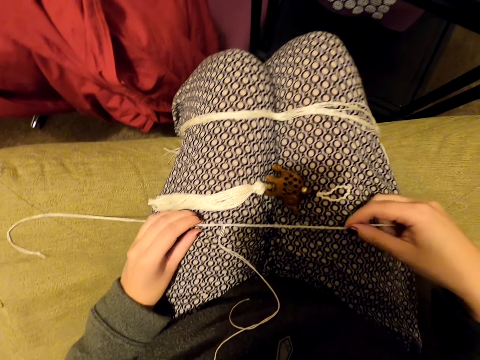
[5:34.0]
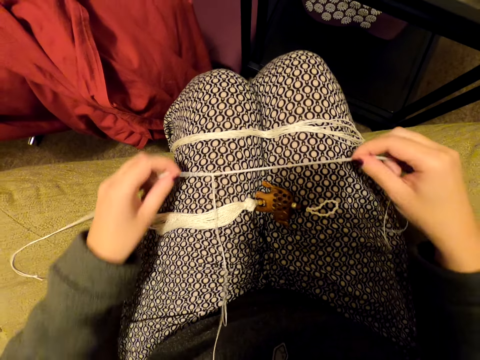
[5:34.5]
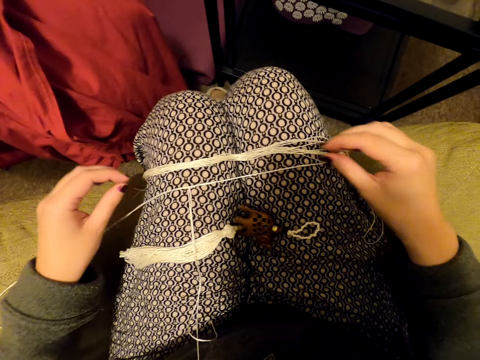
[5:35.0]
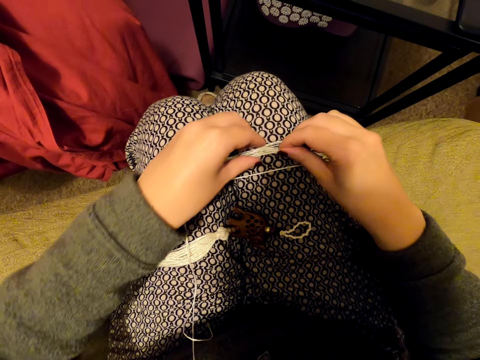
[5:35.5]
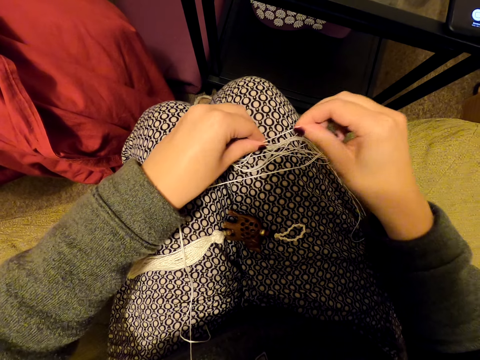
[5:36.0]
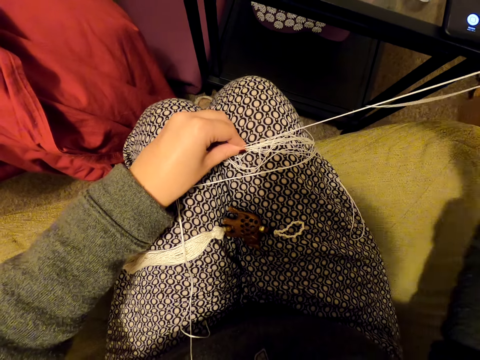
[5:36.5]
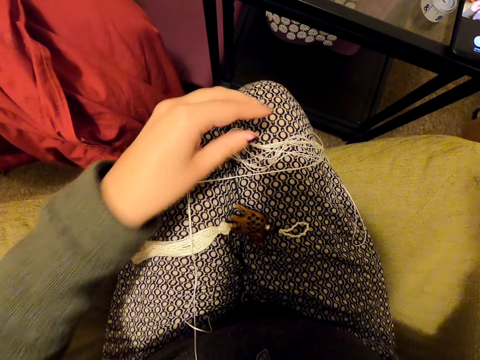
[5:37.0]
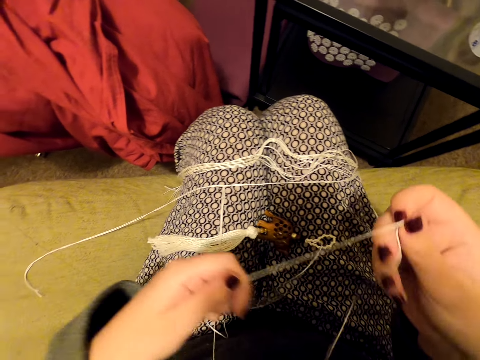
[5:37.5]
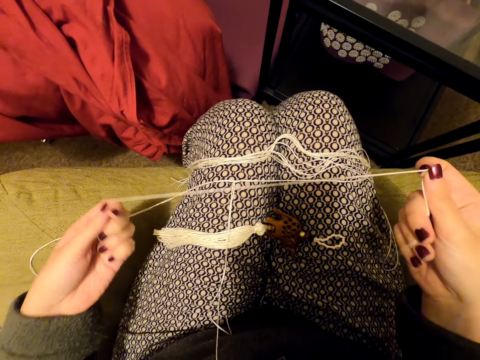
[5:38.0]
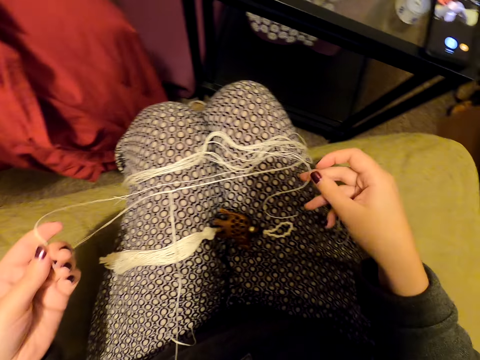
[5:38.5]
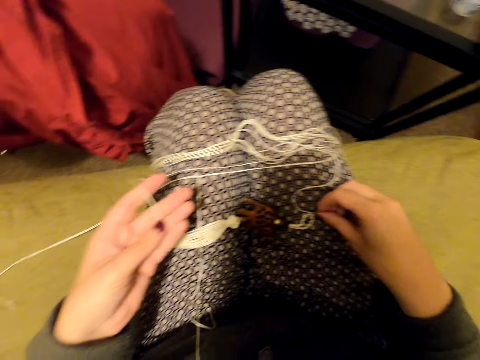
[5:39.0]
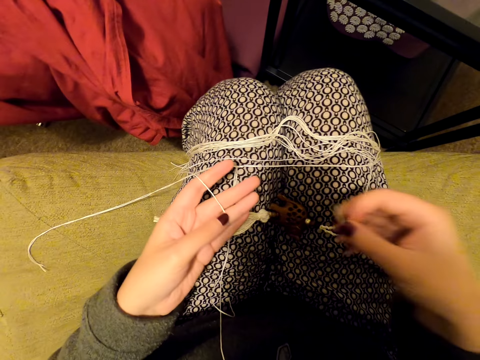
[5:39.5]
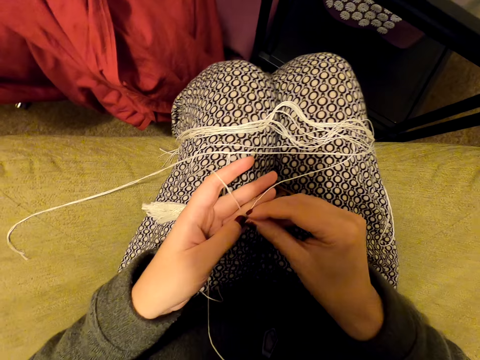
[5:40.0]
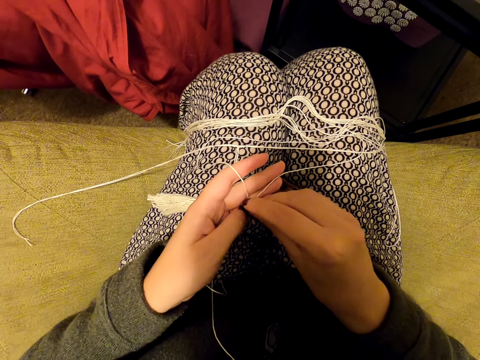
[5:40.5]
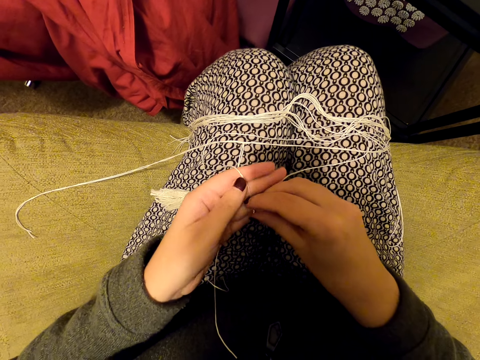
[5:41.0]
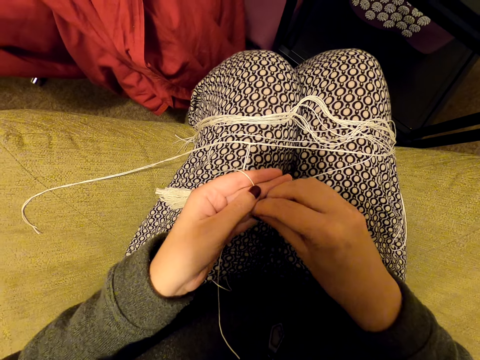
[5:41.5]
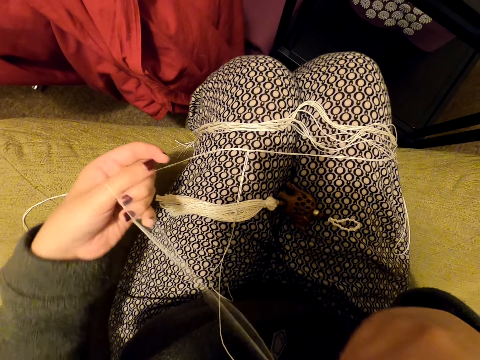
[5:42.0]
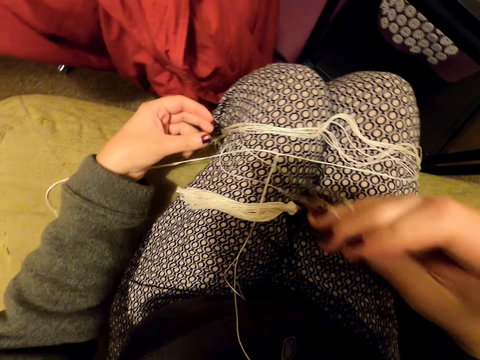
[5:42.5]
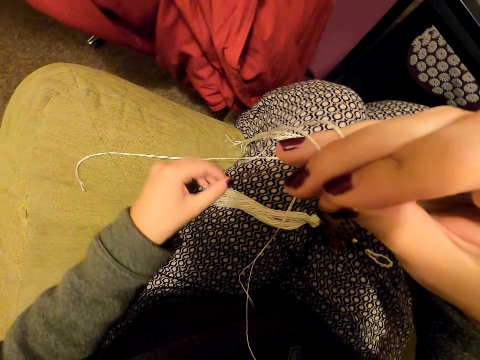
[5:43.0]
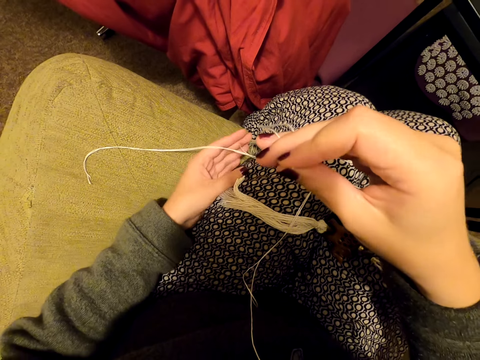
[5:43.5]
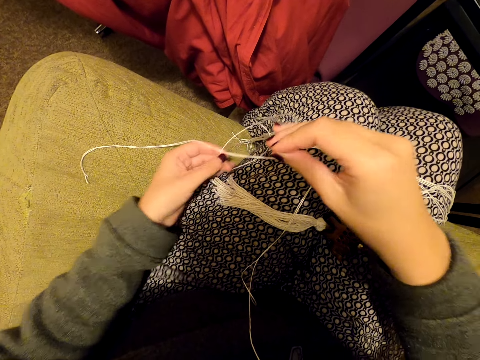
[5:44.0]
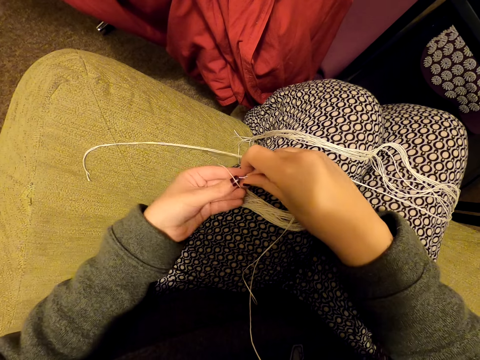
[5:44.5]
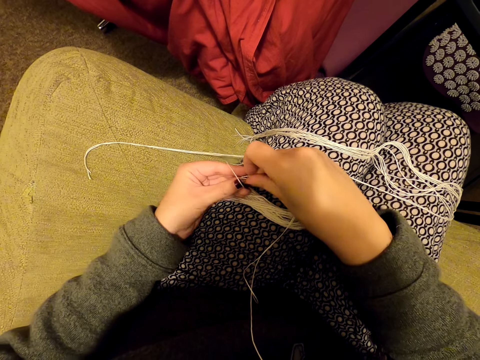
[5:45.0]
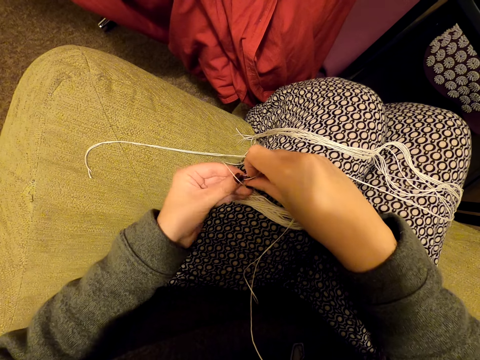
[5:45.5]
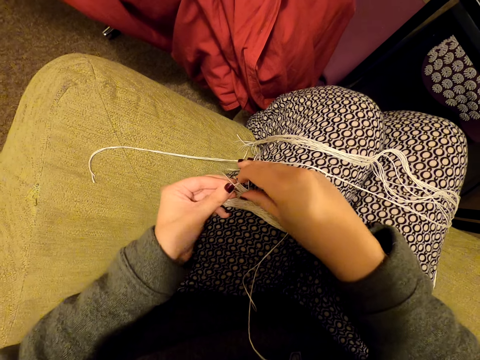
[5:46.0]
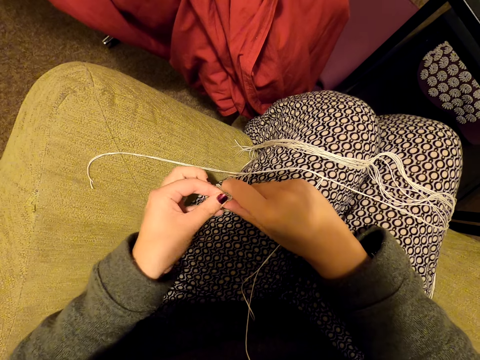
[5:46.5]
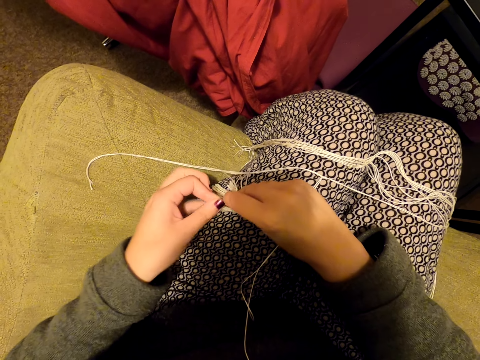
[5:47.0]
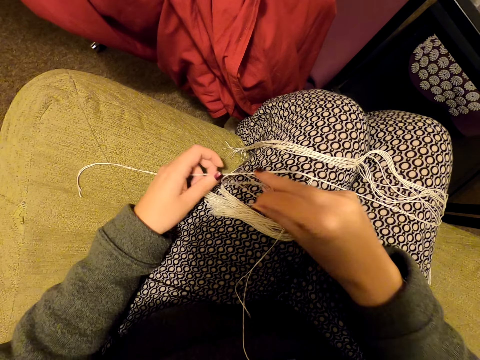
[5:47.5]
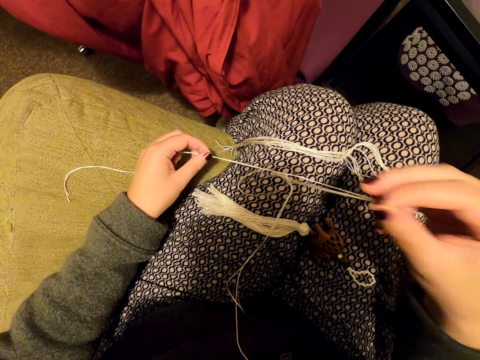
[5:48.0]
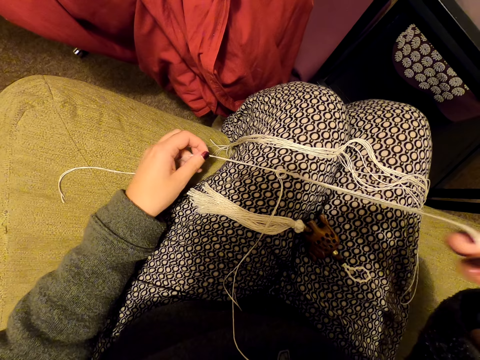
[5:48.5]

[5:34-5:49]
The camera wearer moves their hand along a thread. They reposition the threads. They pick a piece of thread from the pieces. They hold the thread. They straighten the piece of thread. They drop the thread and pick up the thread. They align the piece of thread. They hold the thread, lift the thread and drop the thread. They tie the thread on a bigger thread.

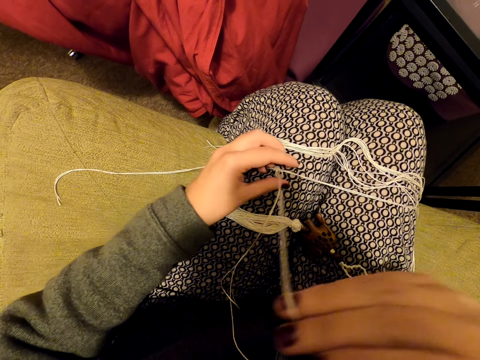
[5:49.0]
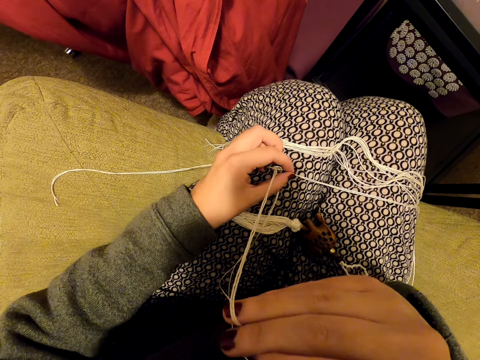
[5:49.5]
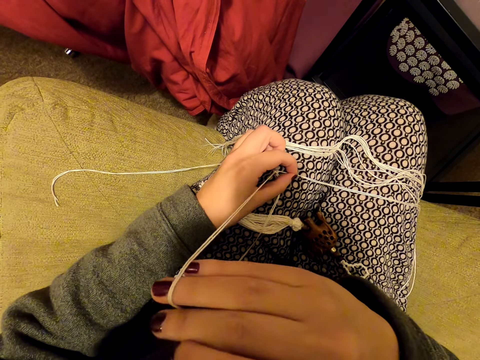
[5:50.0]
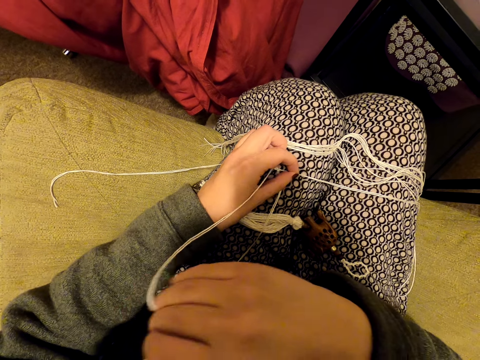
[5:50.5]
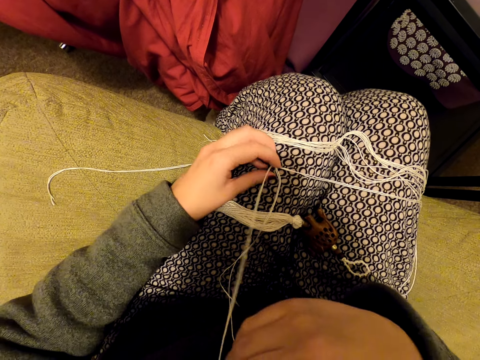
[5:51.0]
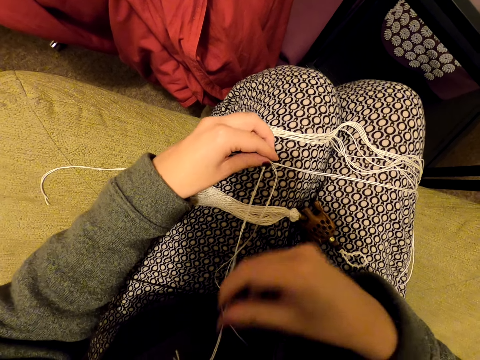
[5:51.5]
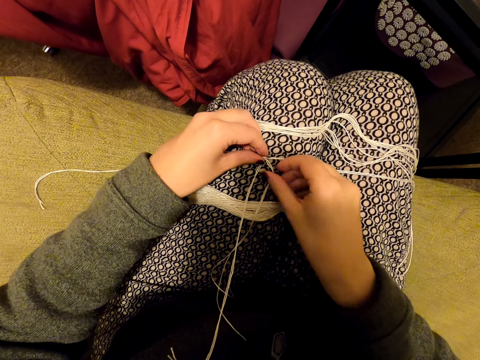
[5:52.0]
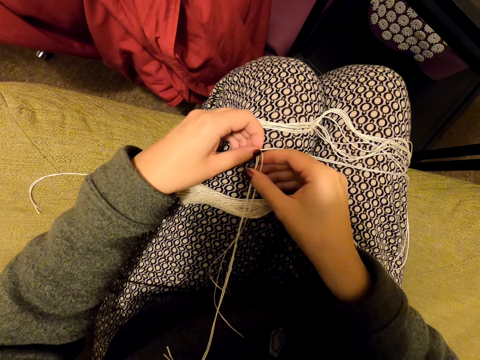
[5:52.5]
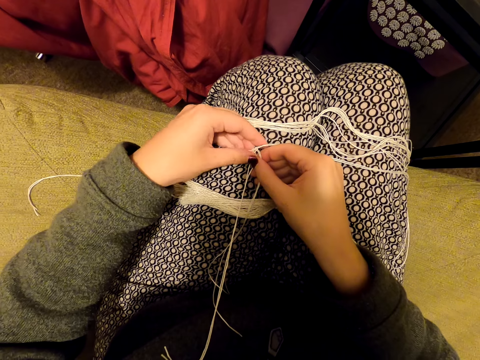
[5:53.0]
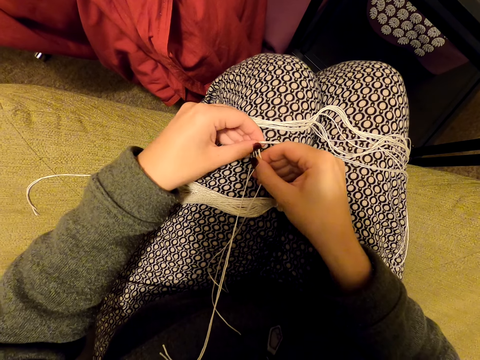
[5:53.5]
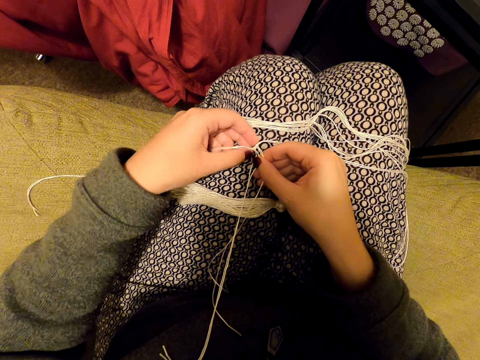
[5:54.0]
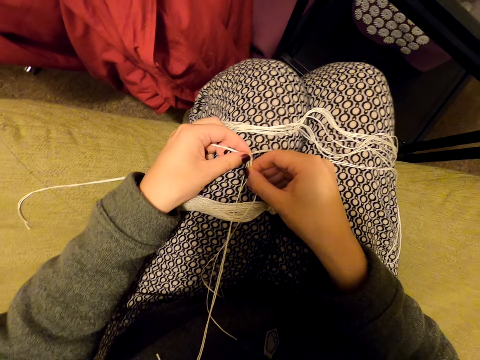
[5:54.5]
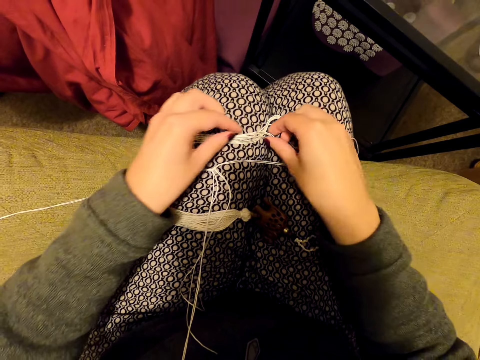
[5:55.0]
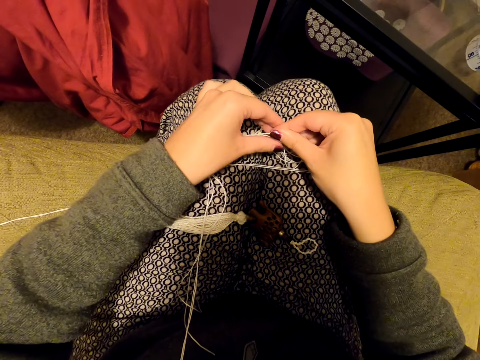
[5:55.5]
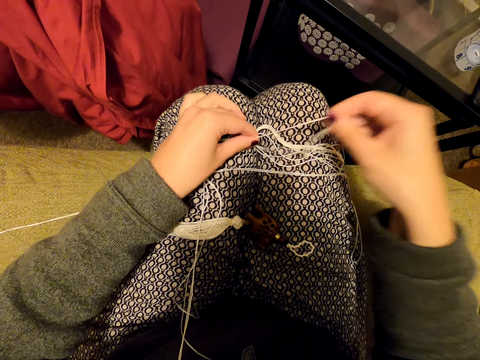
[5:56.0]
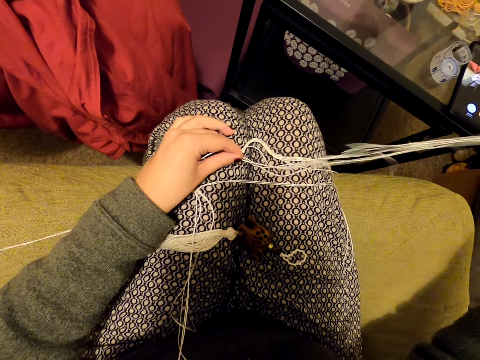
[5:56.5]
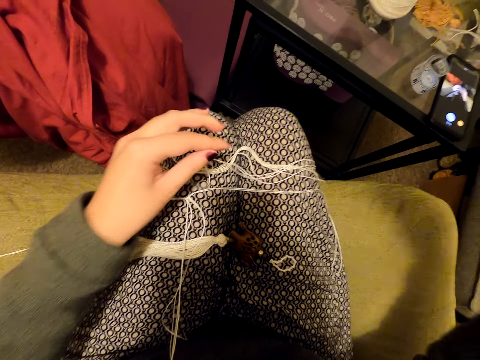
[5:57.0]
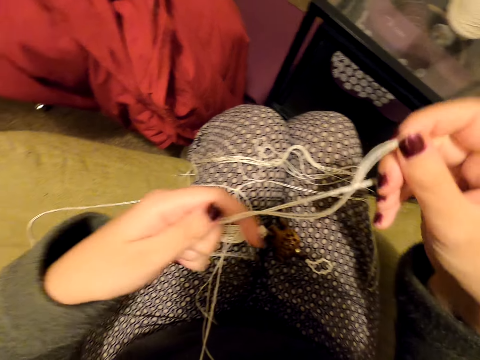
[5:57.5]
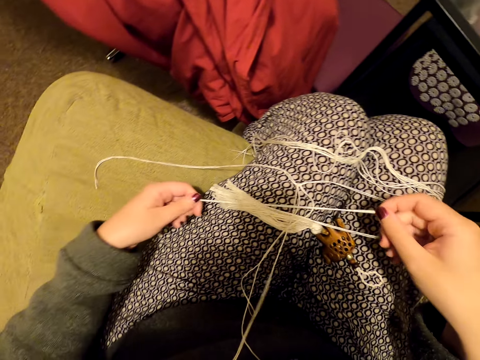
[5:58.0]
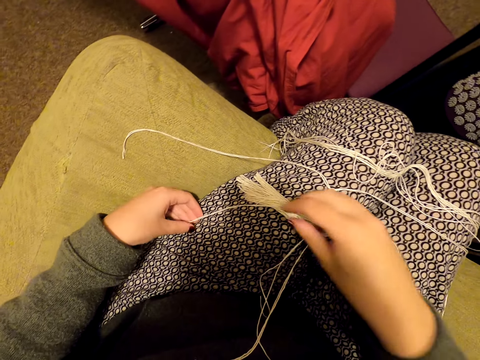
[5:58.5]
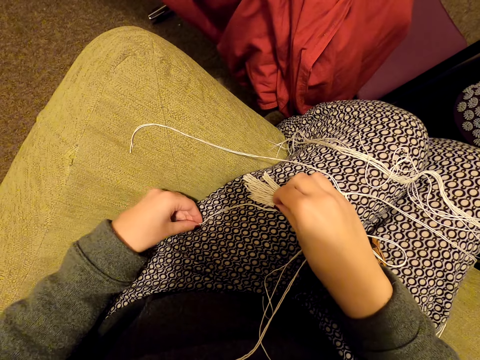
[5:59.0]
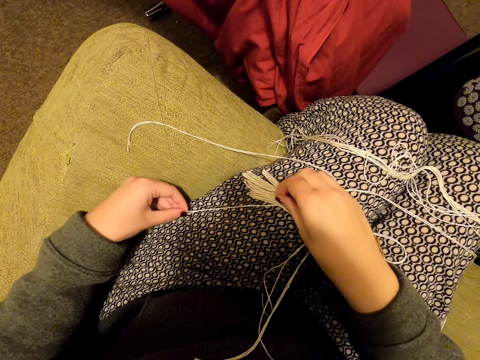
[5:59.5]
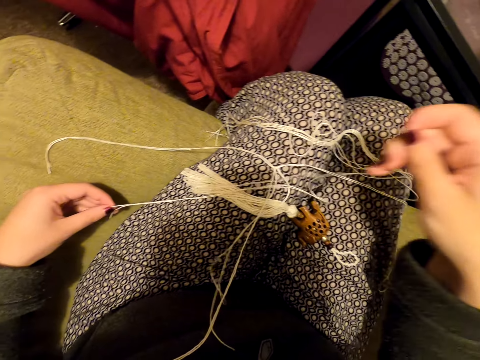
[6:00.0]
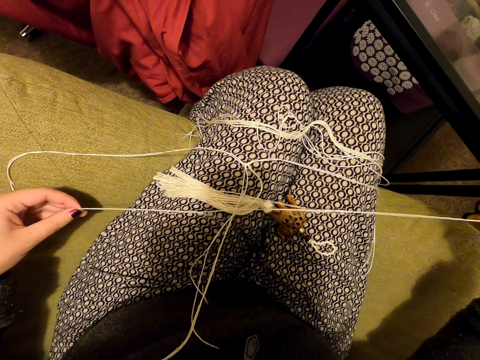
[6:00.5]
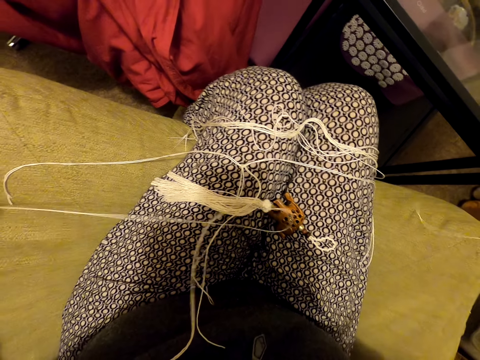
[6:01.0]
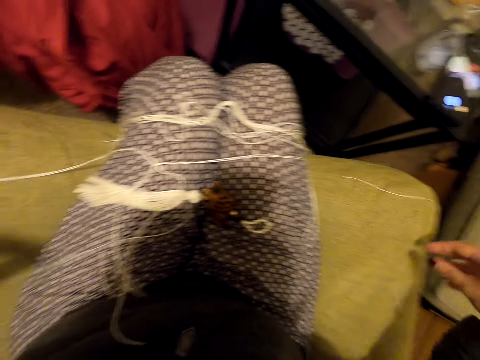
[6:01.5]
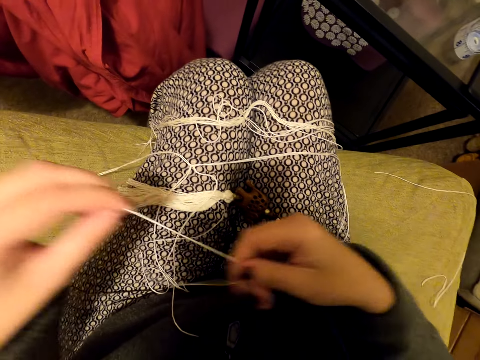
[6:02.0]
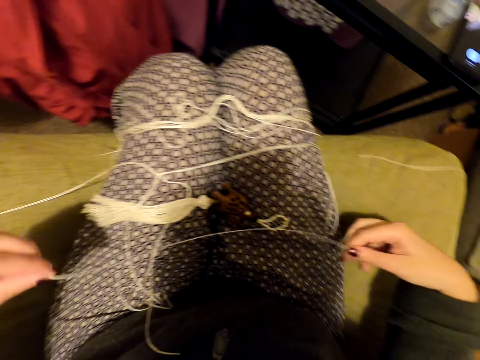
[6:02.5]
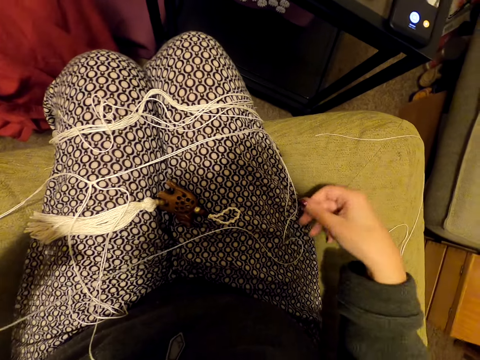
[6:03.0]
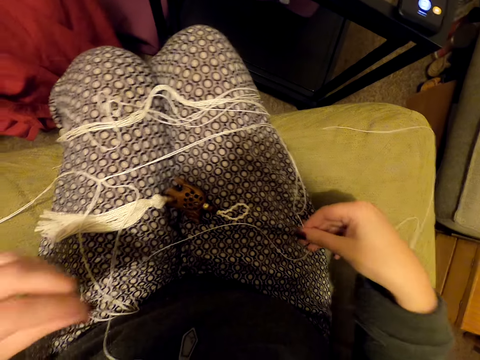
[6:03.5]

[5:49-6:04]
The camera wearer aligns a piece of thread. They pick a piece of thread from the pieces. They hold the thread with the other hand. They straighten the piece of thread. They lay the thread on the lap, hold the thread and pull the thread. They separate the threads, hold the thread and drop the thread.
